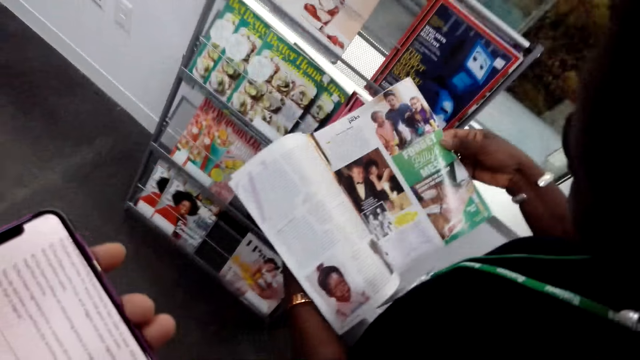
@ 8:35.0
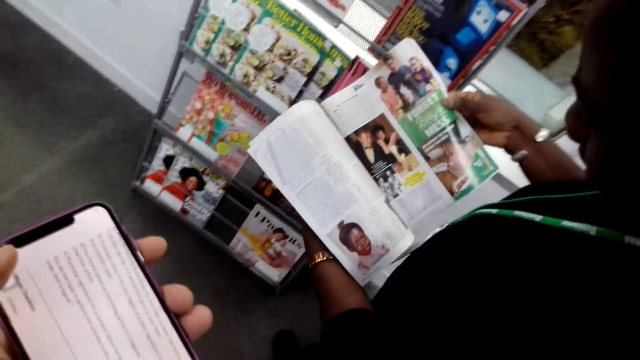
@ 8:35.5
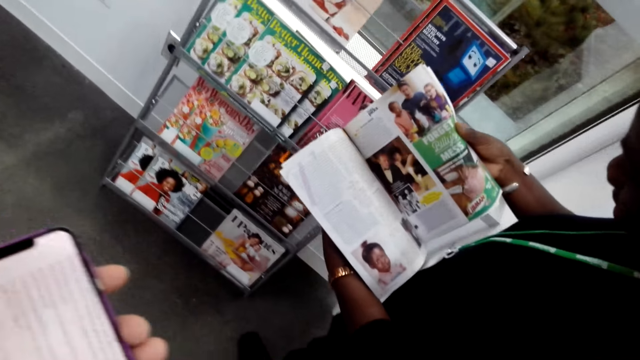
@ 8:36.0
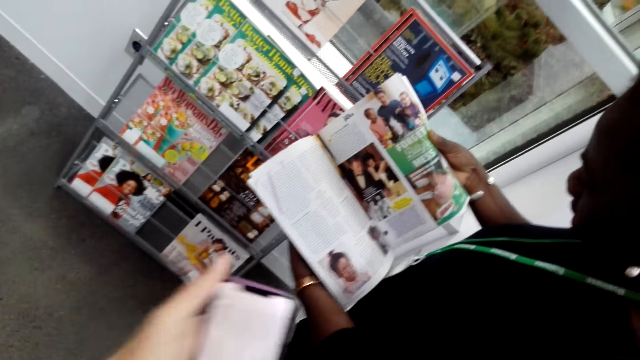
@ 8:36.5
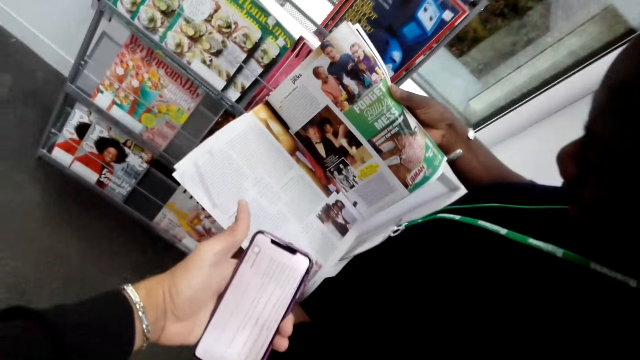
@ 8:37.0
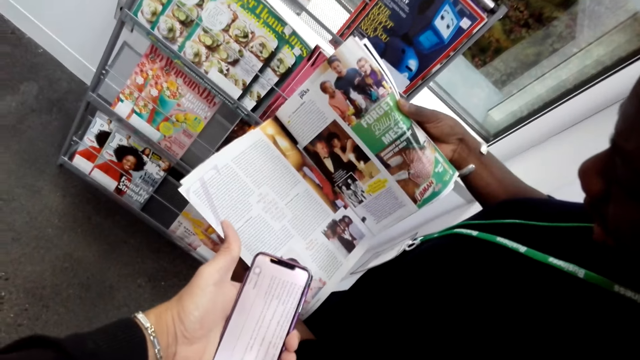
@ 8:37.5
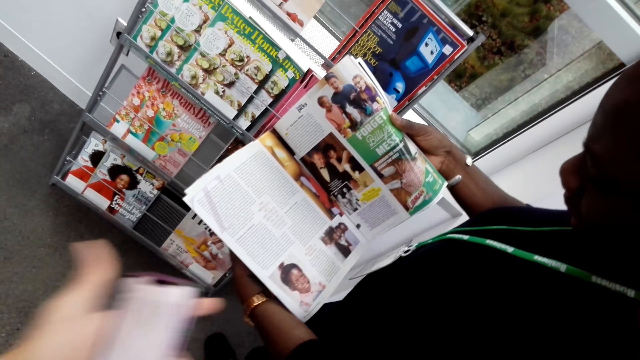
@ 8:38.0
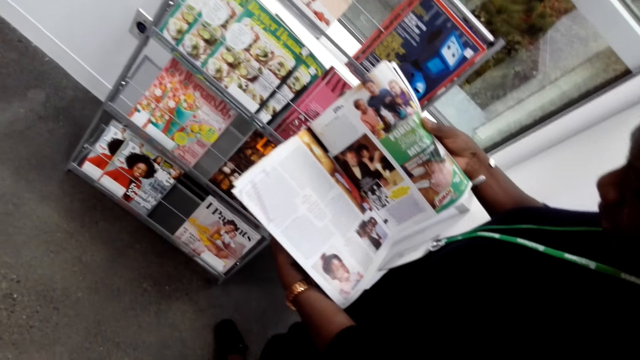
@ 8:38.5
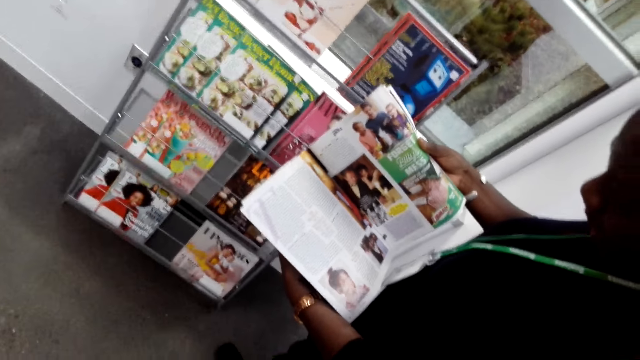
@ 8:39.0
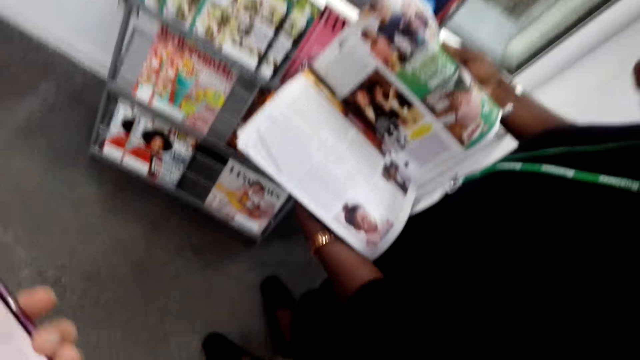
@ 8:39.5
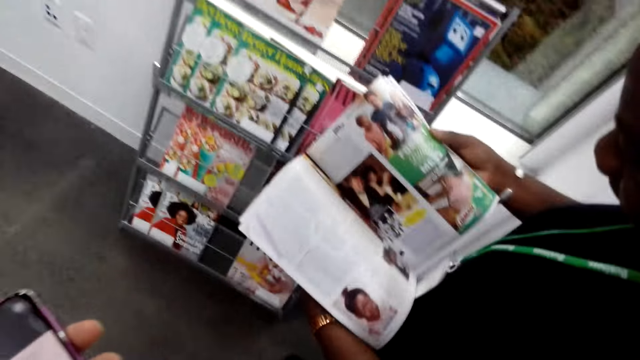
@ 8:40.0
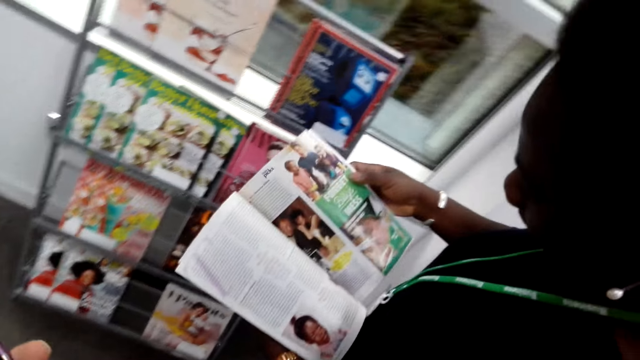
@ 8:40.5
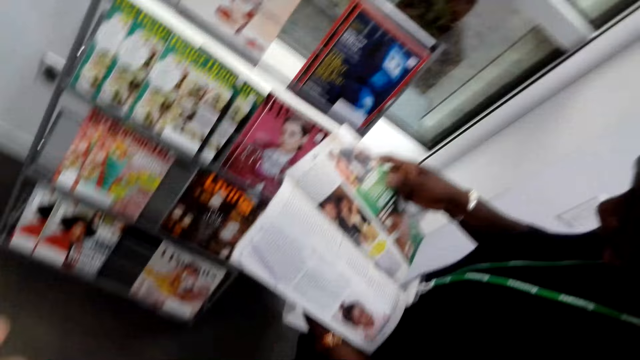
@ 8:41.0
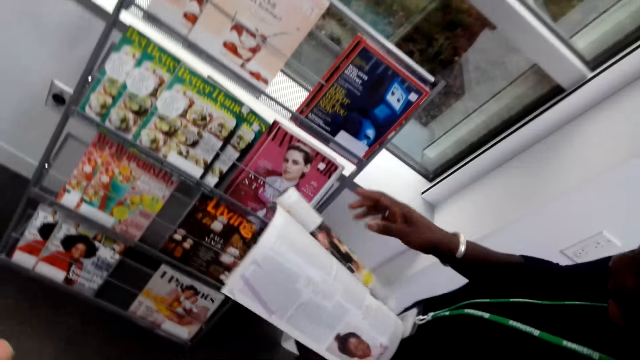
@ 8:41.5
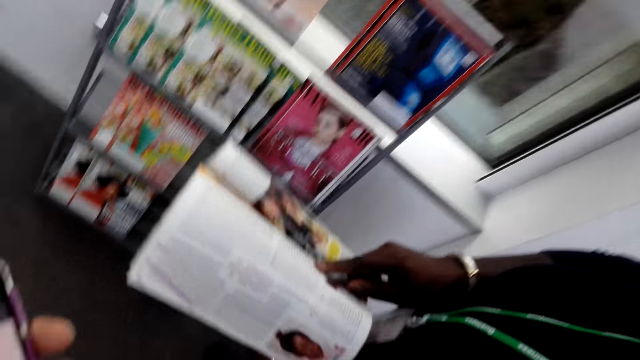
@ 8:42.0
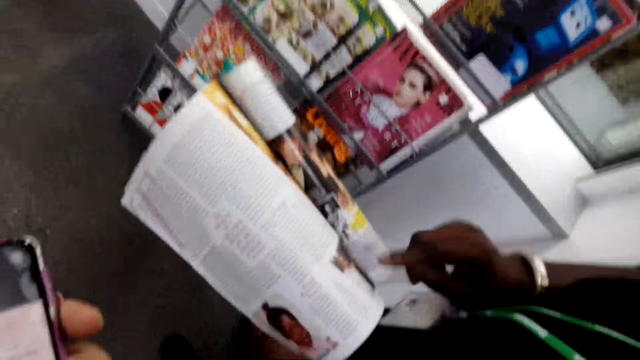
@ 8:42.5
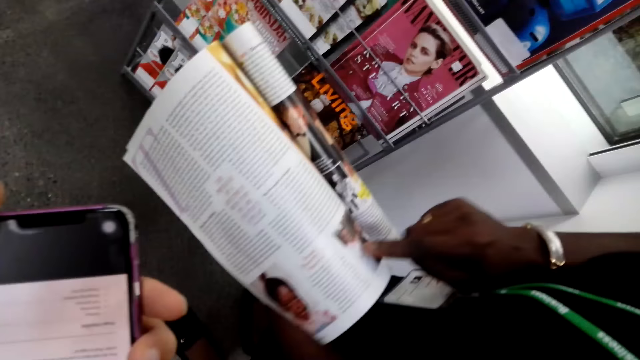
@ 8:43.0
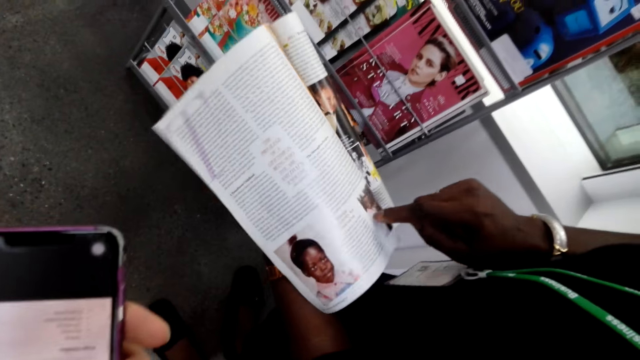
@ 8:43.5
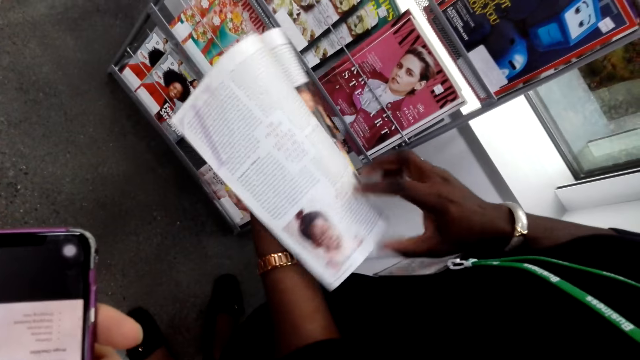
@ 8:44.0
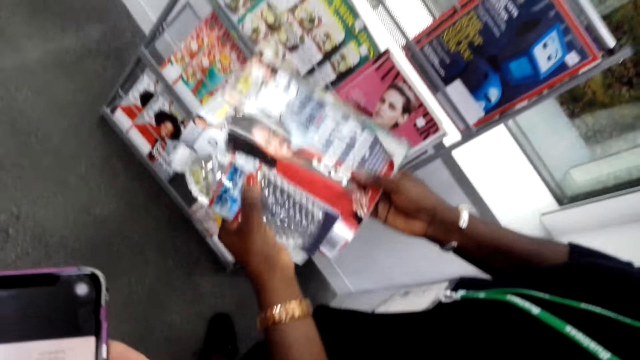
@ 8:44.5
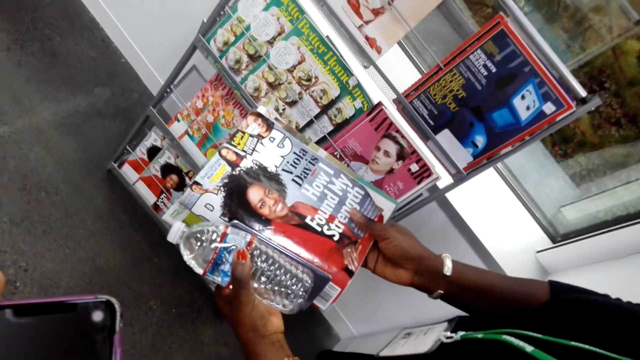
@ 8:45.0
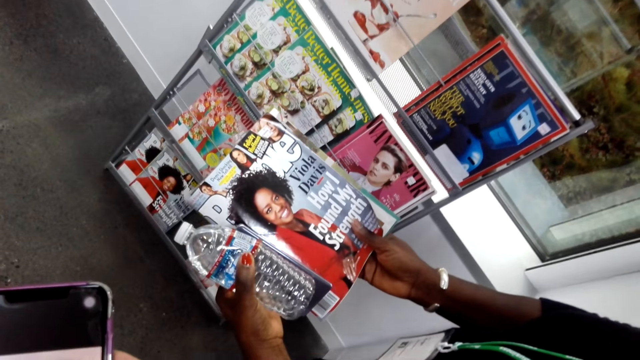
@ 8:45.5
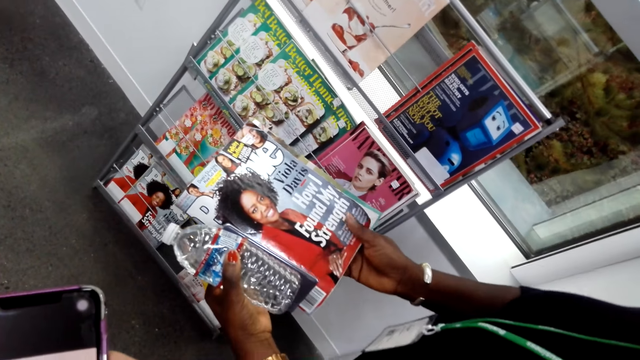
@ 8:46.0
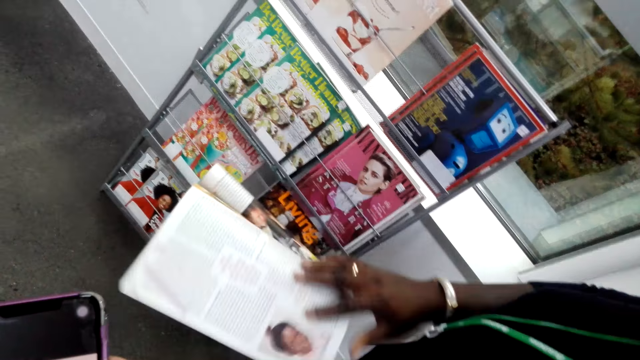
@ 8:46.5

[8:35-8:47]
A man talks to a lady. The camera wearer reads the article in the phone. The man points at the magazine. The camera wearer reads the magazine. Another man reads the magazine. The lady points at the magazine. The camera wearer reads the magazine. The lady turns the magazine. The other man looks at the magazine.

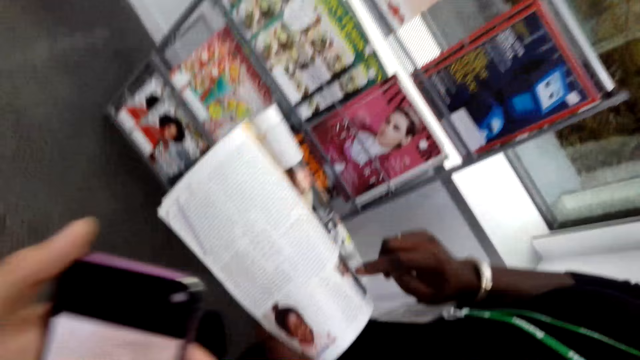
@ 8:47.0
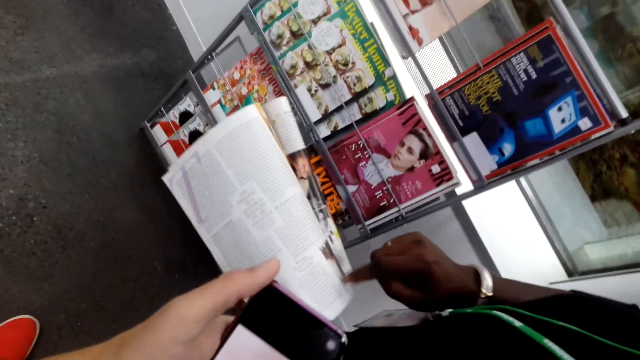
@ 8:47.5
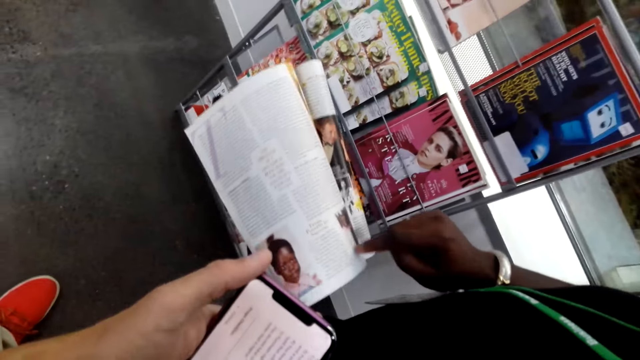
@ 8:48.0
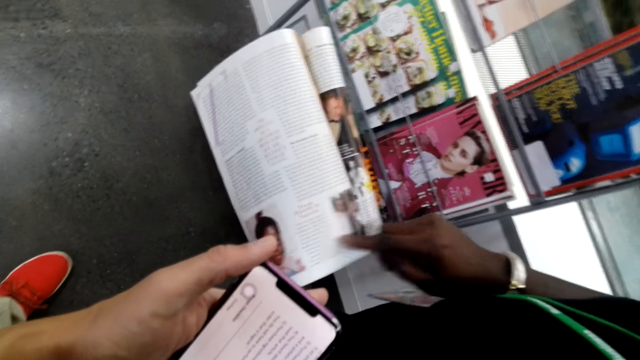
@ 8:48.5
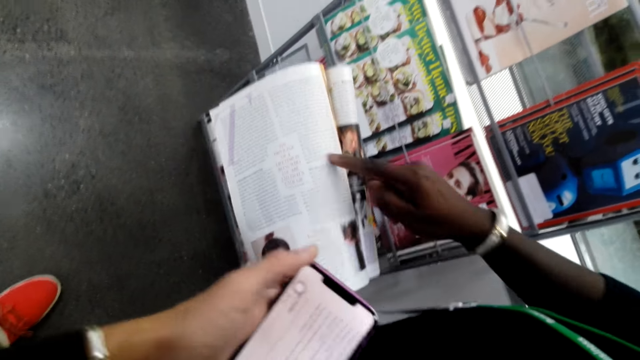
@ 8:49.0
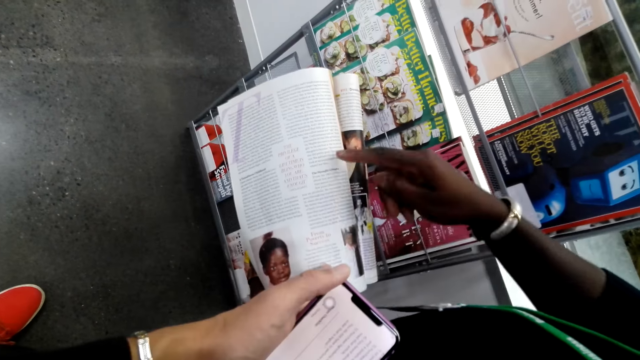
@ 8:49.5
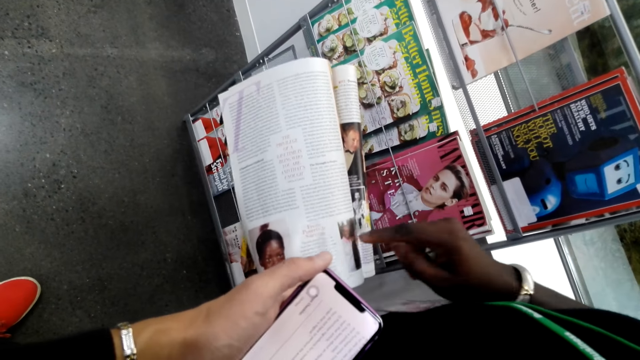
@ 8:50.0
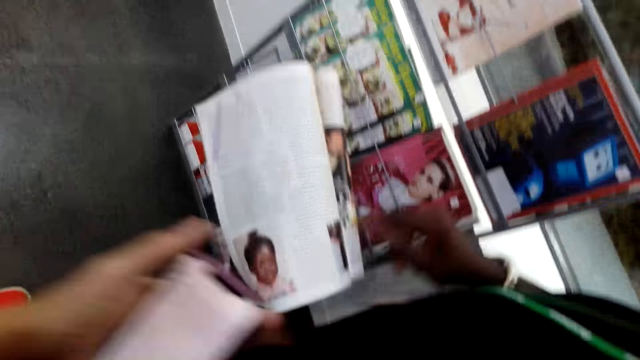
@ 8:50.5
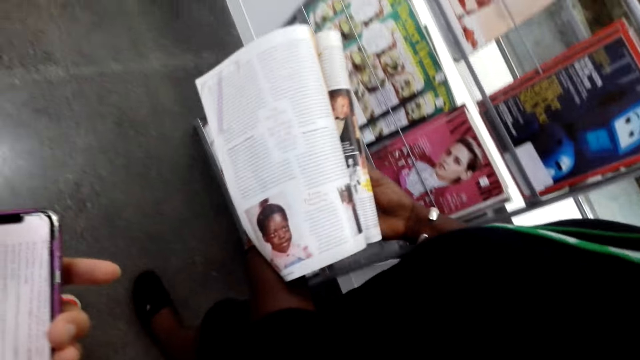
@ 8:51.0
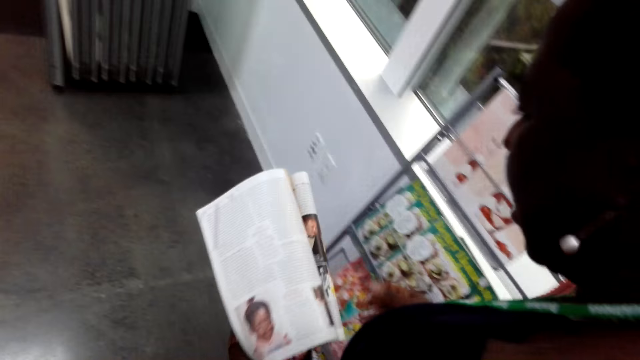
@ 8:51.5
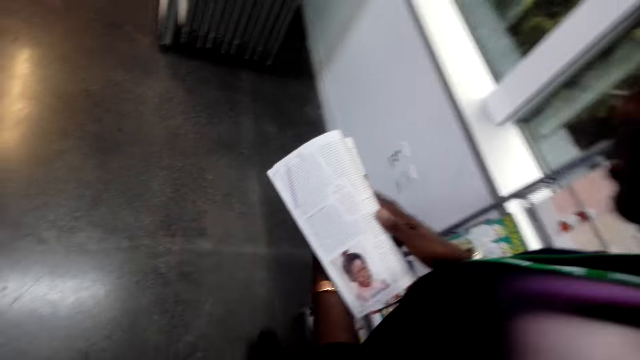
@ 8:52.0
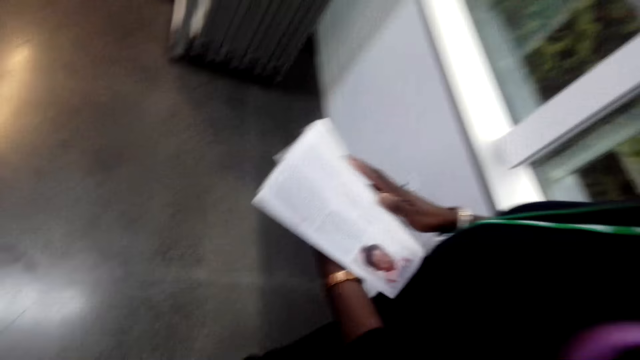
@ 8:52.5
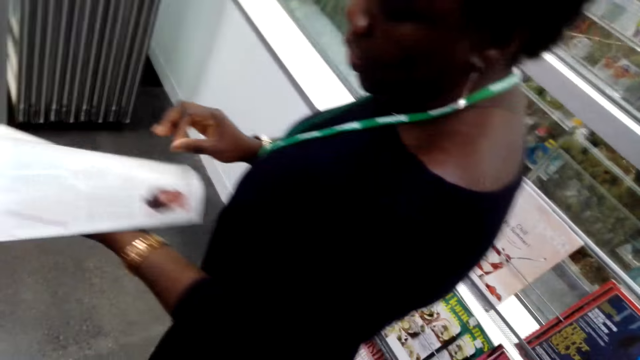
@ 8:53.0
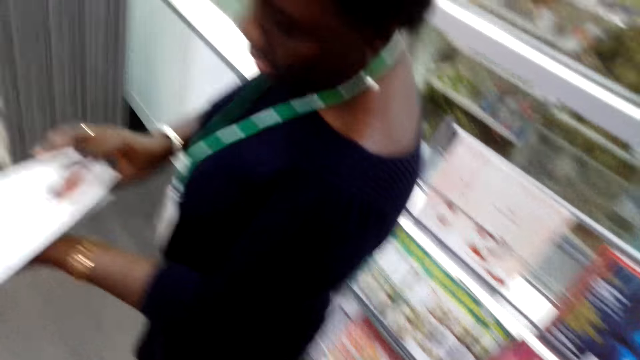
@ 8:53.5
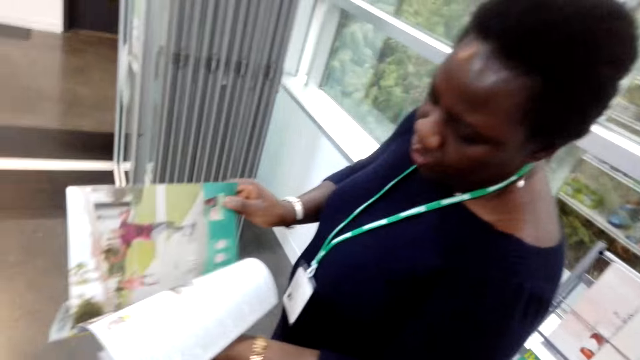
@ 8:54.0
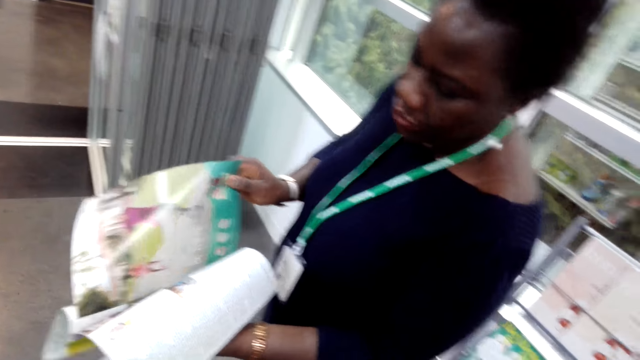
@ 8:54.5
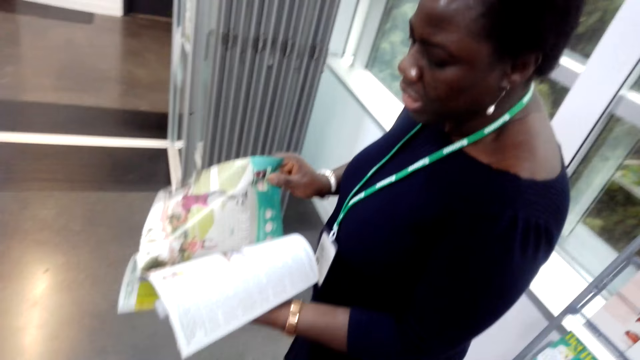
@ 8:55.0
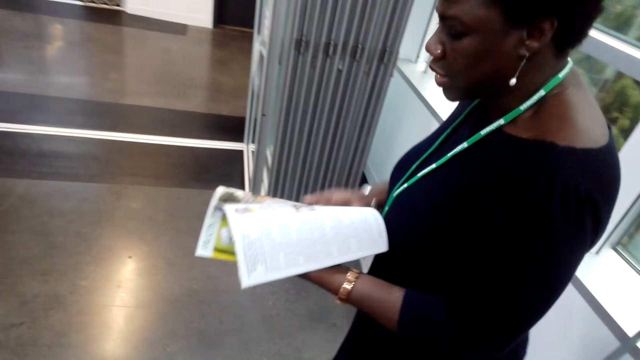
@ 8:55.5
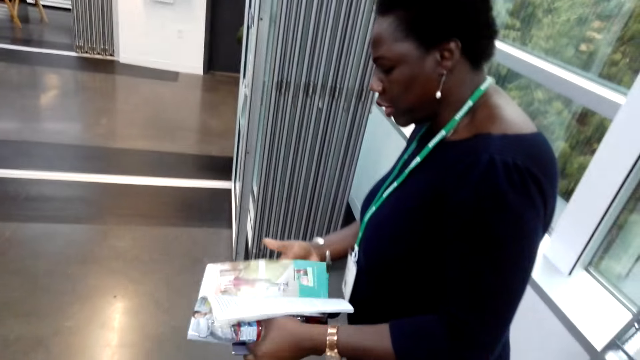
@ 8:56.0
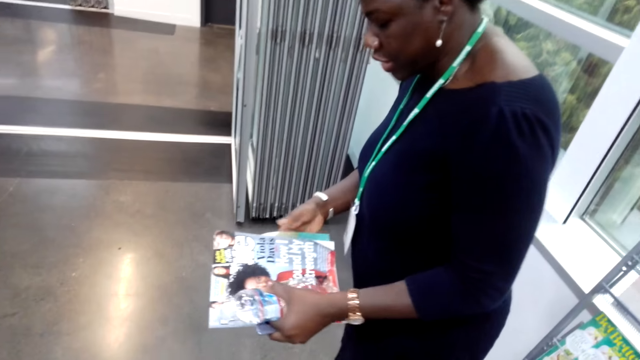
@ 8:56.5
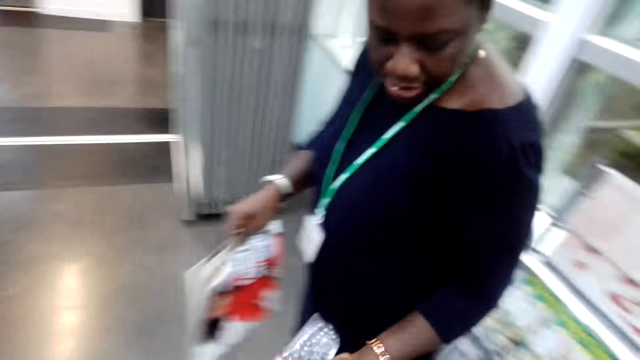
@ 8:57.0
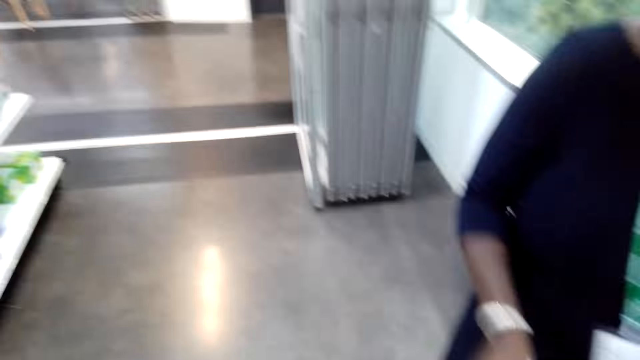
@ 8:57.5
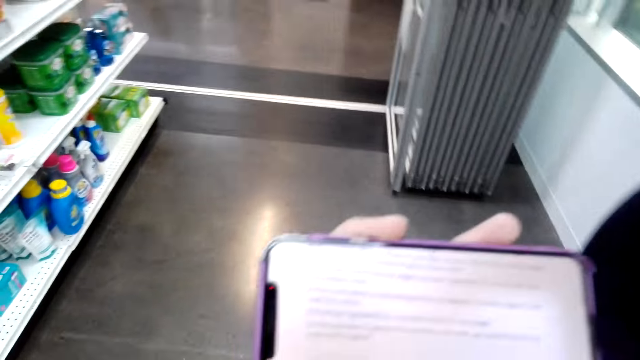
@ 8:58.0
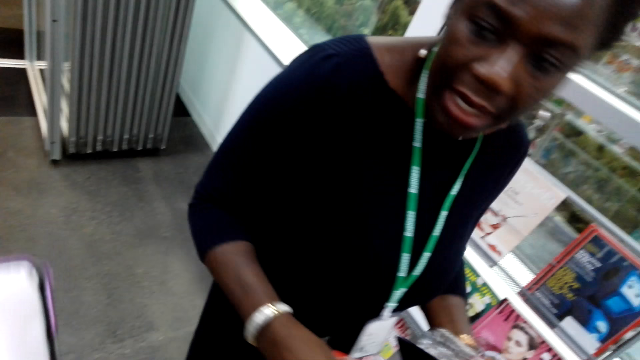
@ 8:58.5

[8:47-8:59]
A lady opens a magazine and points at the magazine. A man points at the magazine. The camera wearer reads the magazine. Another man reads the magazine. The lady opens the magazine. The other man holds the magazine. The lady looks aside. The camera wearer reads the article in the phone.
